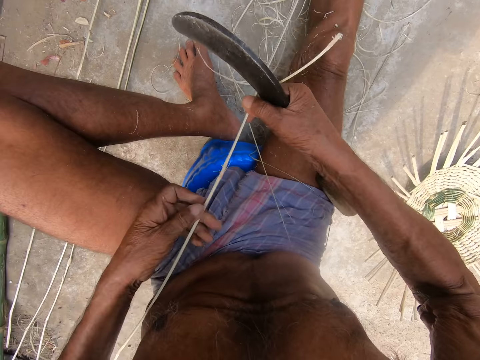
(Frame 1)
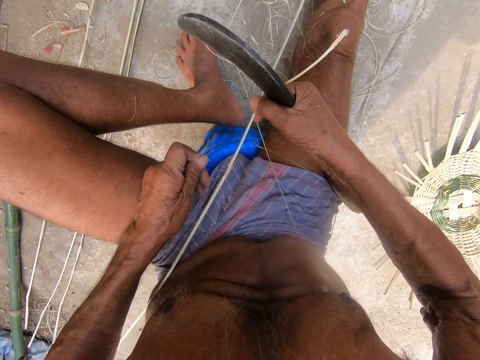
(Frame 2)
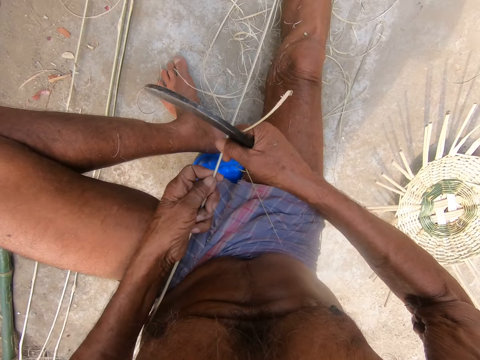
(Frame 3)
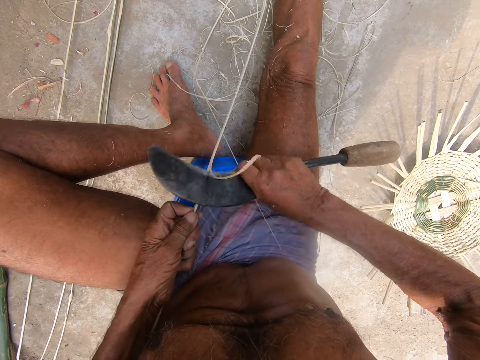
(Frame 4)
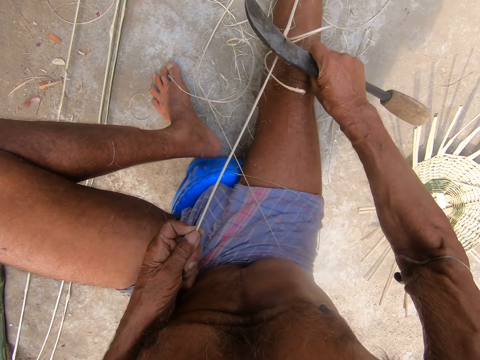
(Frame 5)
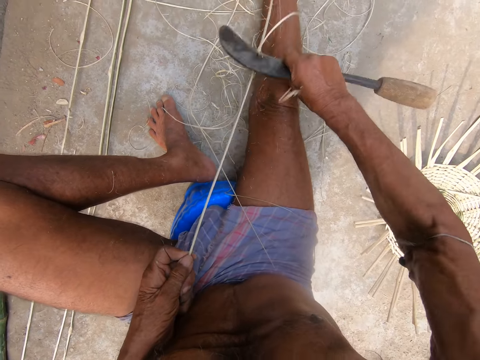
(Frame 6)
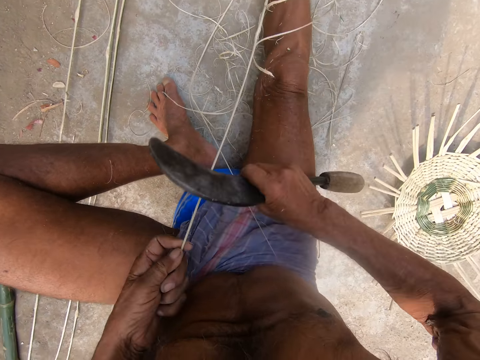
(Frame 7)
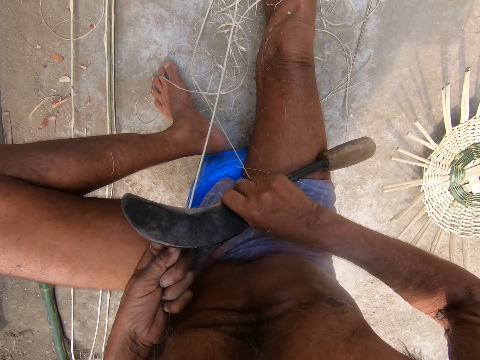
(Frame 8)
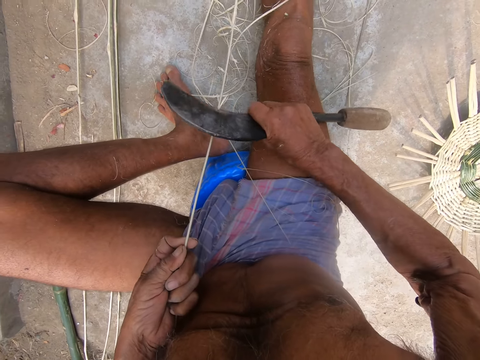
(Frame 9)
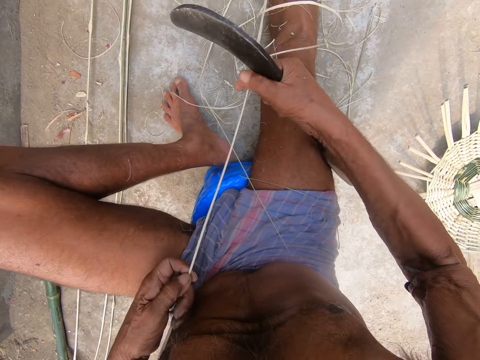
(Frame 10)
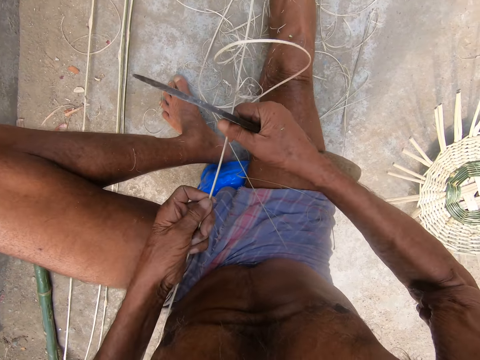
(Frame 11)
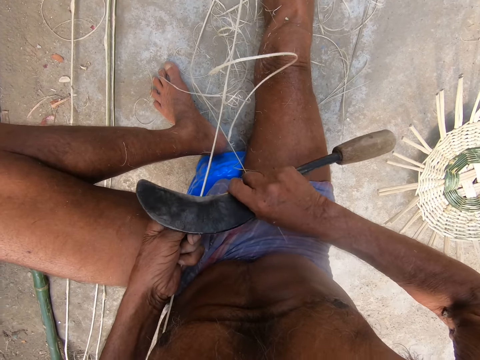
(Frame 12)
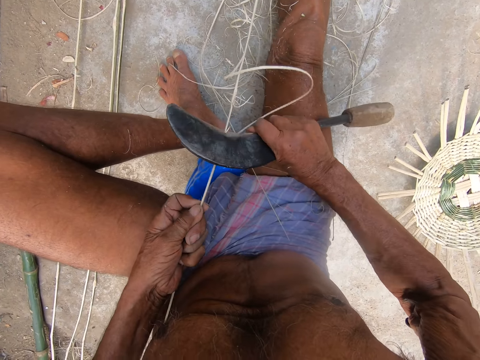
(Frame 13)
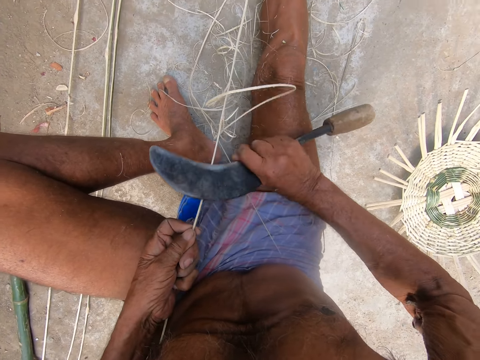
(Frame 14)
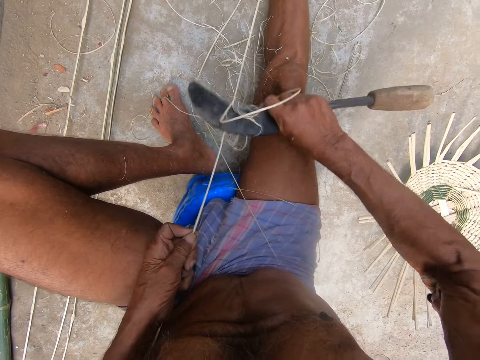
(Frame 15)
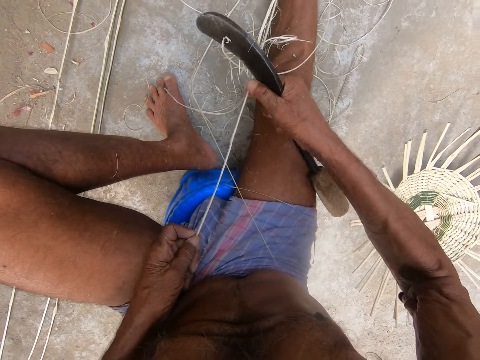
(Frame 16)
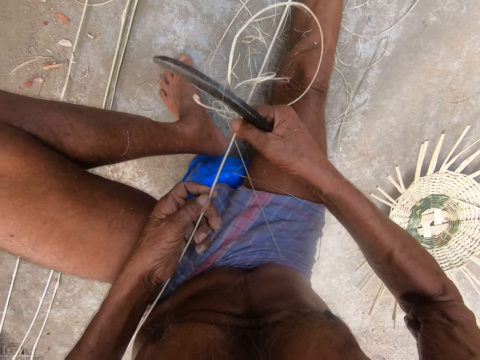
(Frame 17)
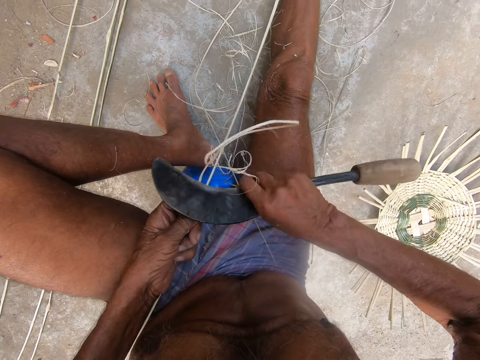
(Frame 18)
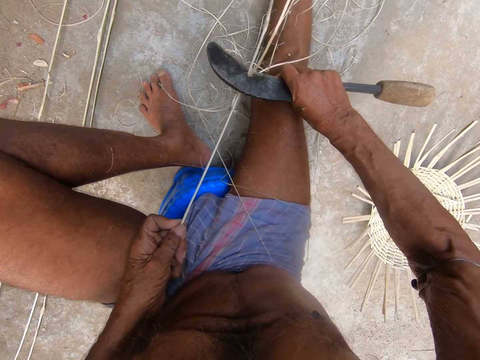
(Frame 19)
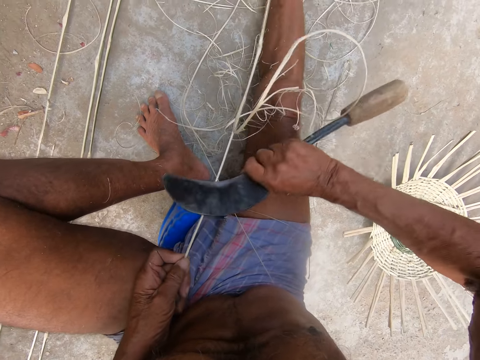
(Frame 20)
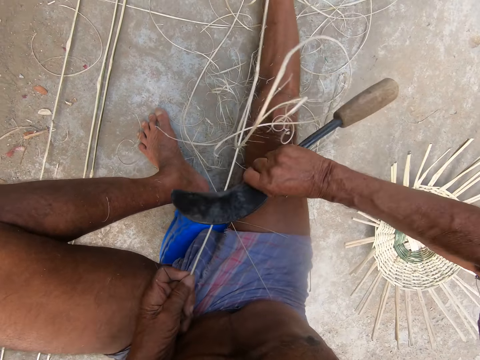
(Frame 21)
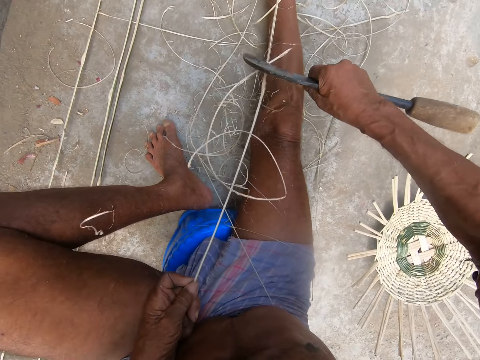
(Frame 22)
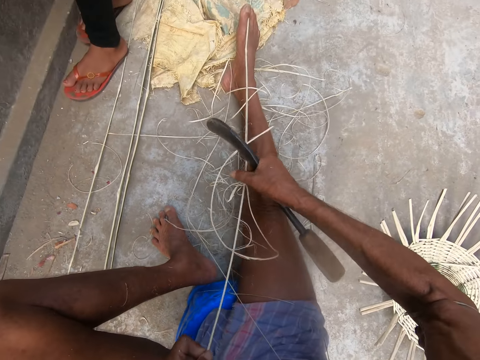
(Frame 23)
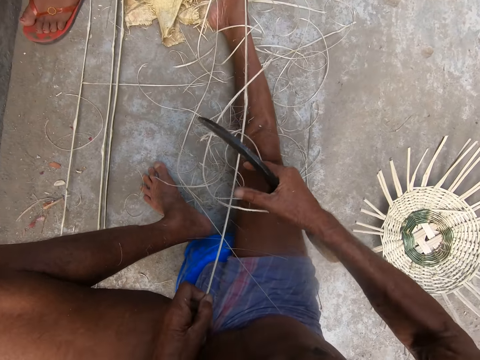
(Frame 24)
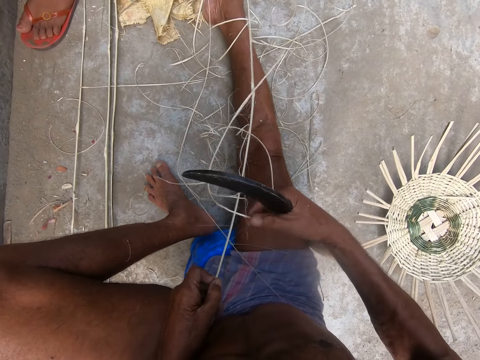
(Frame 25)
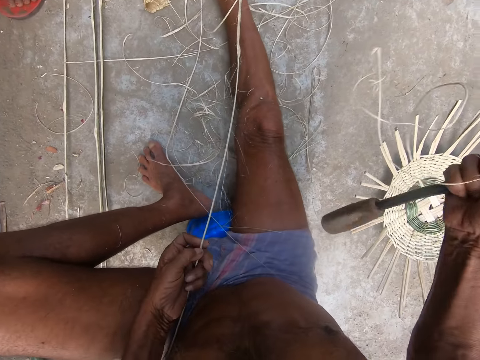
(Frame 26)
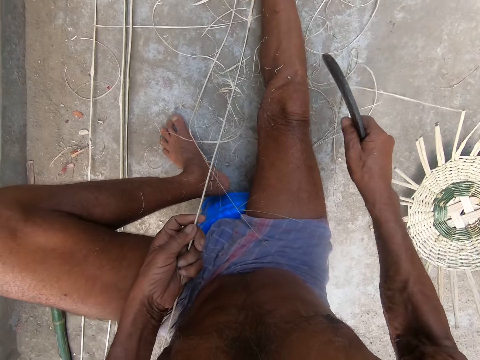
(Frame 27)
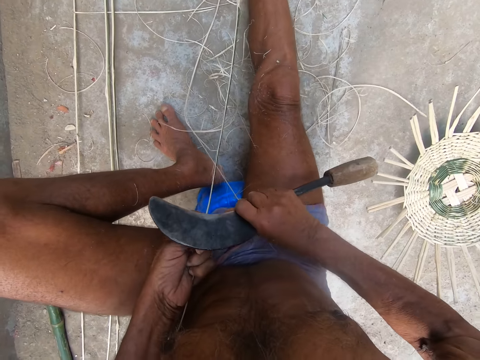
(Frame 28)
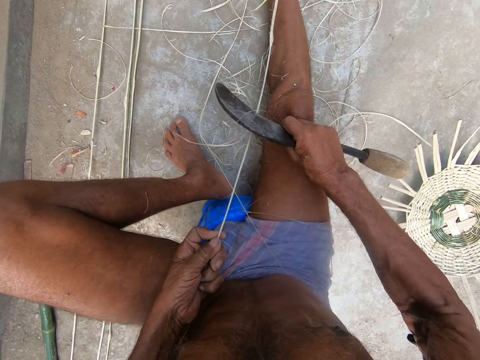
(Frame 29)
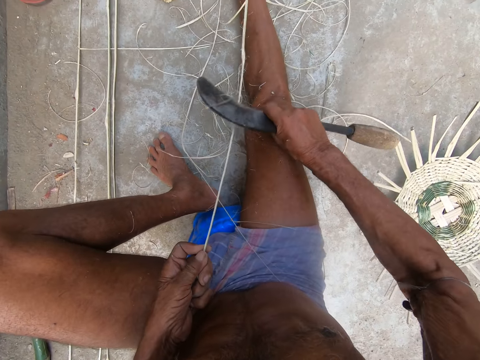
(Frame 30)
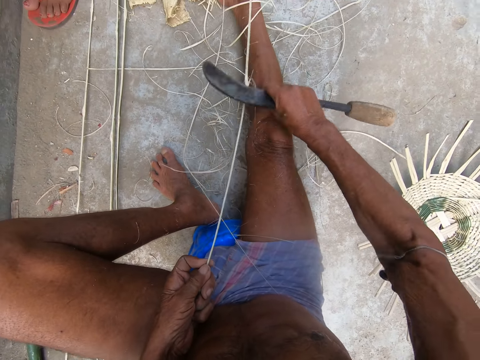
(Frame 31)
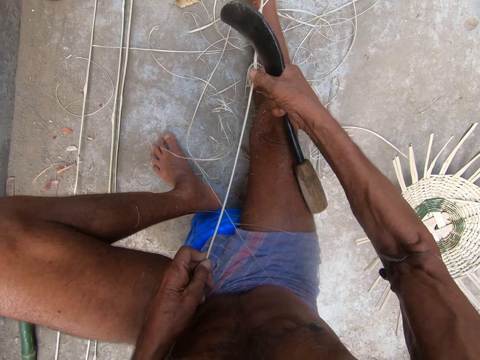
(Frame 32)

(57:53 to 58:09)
The camera wearer holds the bamboo strip with both hands. He removes a bamboo strand from the bamboo strip in his right hand with his left hand. He moves the stick with both hands. He holds the bamboo strip with both hands. He peels the bamboo strip in his left hand with the kukri knife in his right hand. He holds the bamboo strip with both hands. He moves the stick with both hands. He peels the bamboo strip in his left hand with the kukri knife in his right hand. He holds the bamboo strip with both hands. He moves the stick with both hands. He peels the bamboo strip in his left hand with the kukri knife in his right hand. He removes some bamboo strands from the bamboo strip in his left hand with his right hand. He peels the bamboo strip in his left hand with the kukri knife in his right hand. He holds the bamboo strip with both hands.

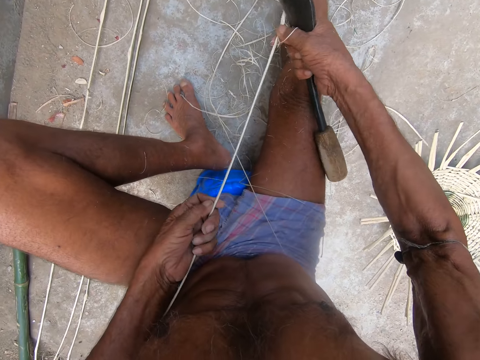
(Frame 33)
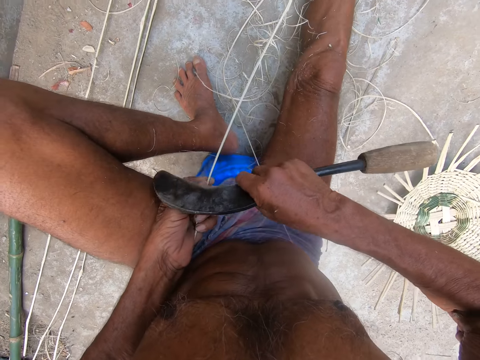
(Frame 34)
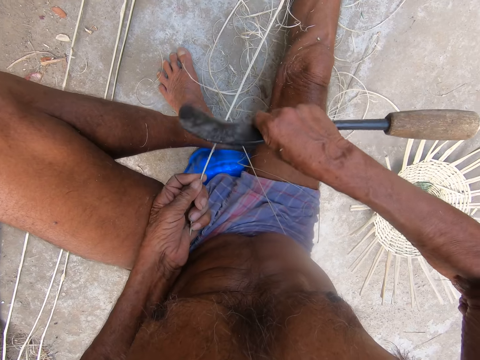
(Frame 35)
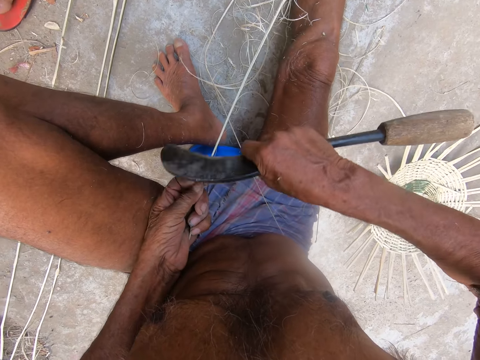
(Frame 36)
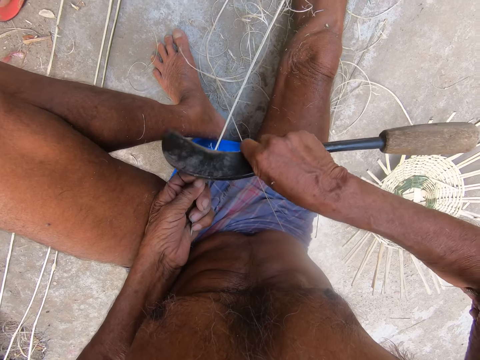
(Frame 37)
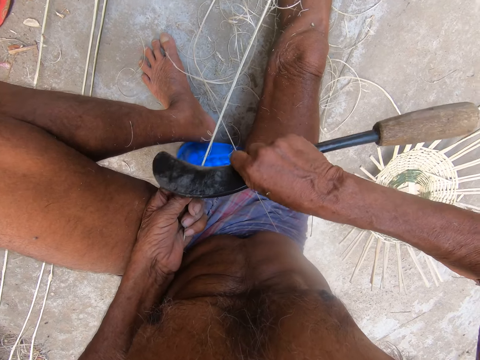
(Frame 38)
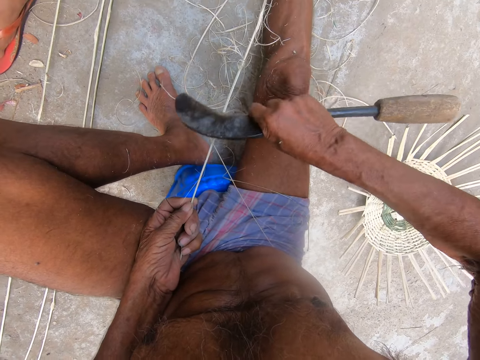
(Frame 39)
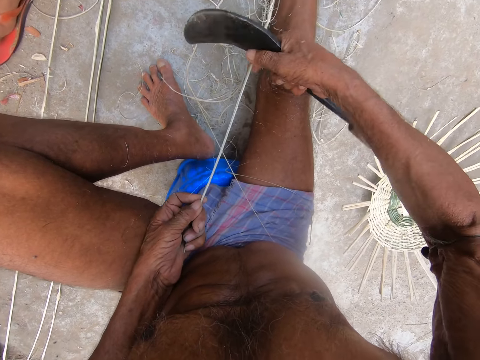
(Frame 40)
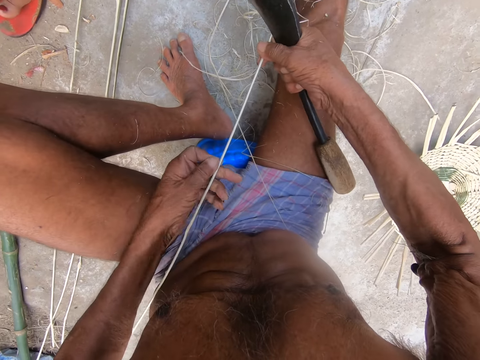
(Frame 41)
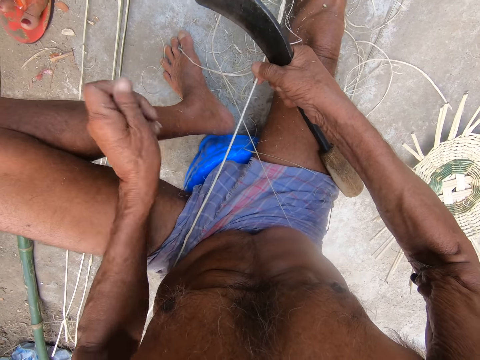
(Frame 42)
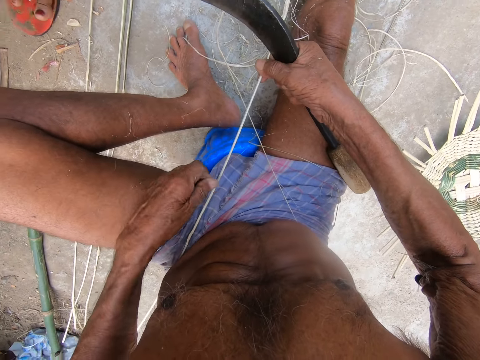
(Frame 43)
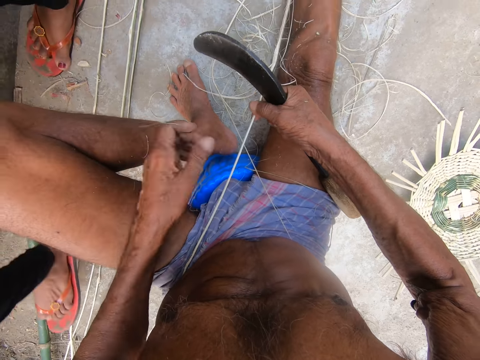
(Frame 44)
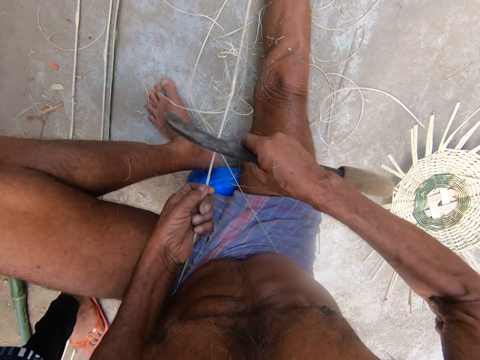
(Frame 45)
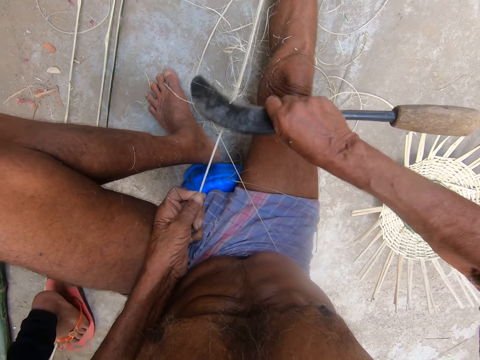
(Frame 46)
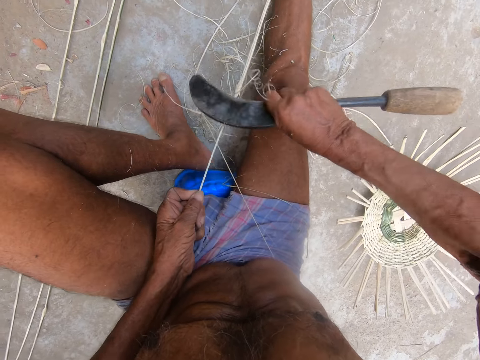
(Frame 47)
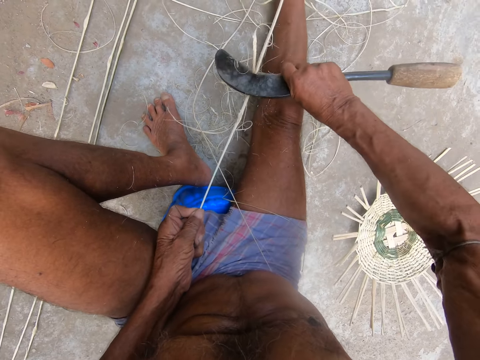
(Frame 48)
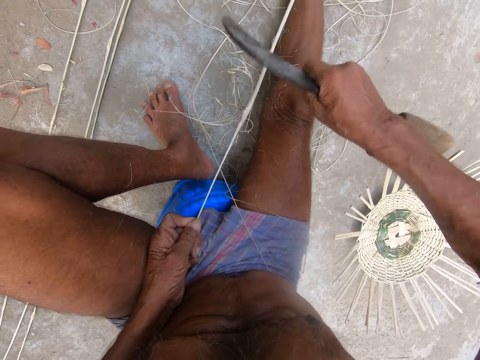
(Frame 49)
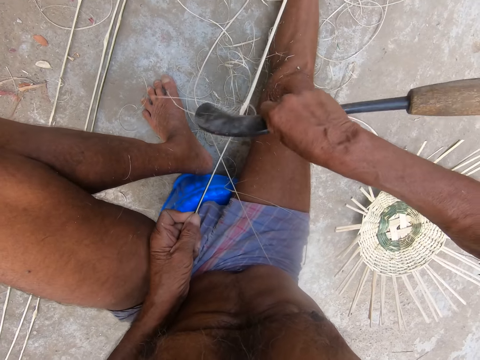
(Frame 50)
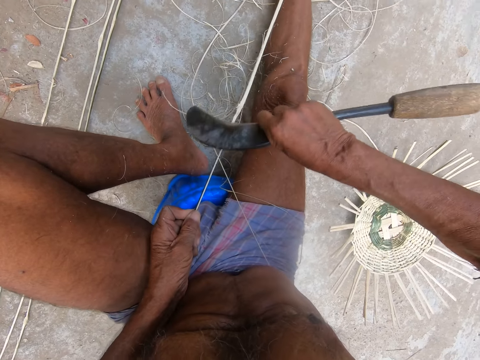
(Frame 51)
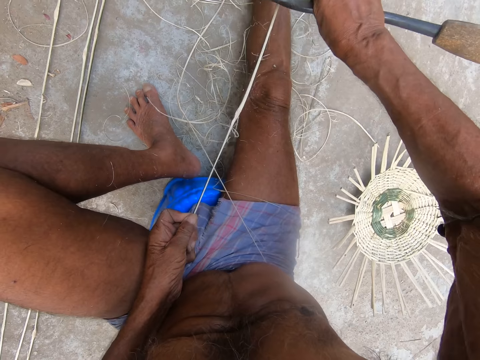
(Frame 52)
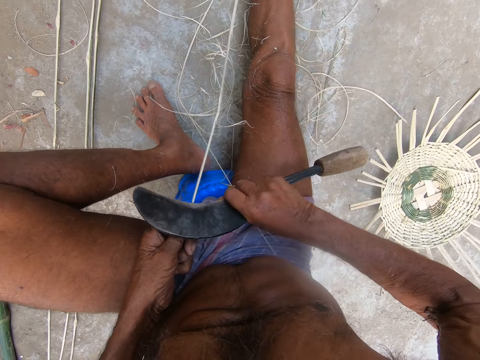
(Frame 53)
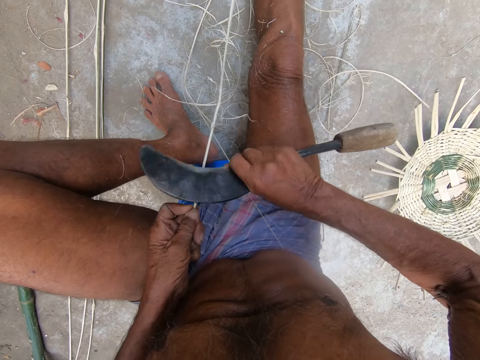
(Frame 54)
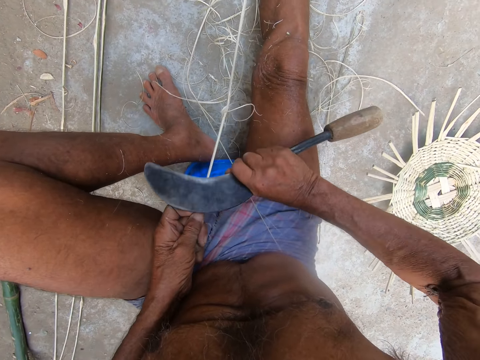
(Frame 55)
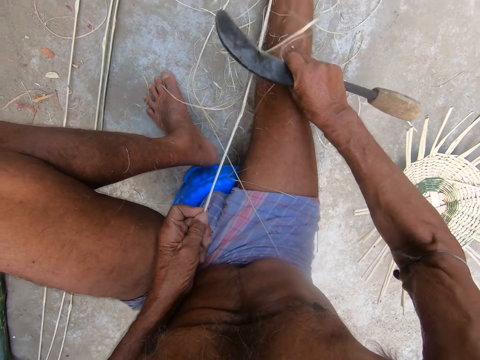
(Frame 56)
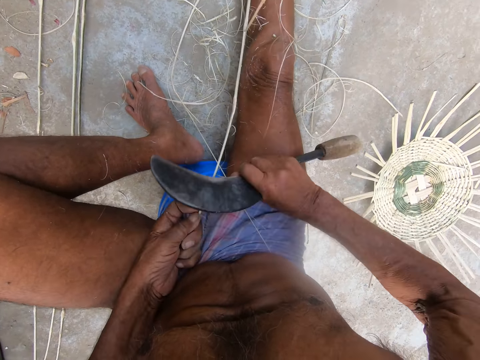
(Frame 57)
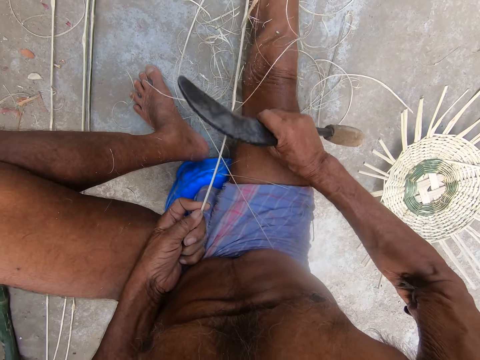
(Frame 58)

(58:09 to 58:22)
The camera wearer moves the stick with both hands. He peels the bamboo strip in his left hand with the kukri knife in his right hand. He removes some bamboo strands from the bamboo strip in his right hand with his left hand. He moves the stick with both hands. He holds the bamboo strip with both hands. He peels the bamboo strip in his left hand with the kukri knife in his right hand.
